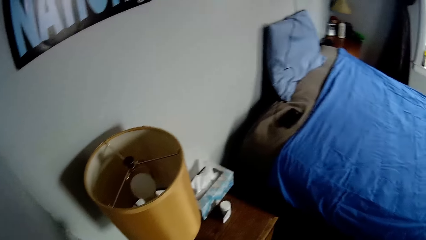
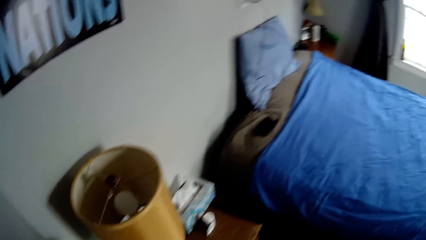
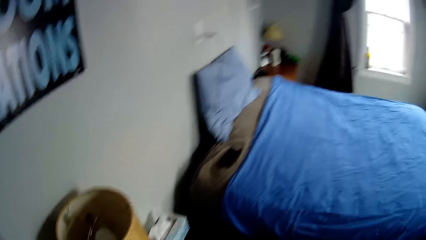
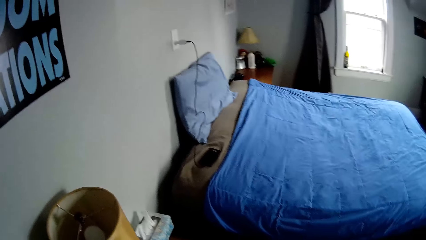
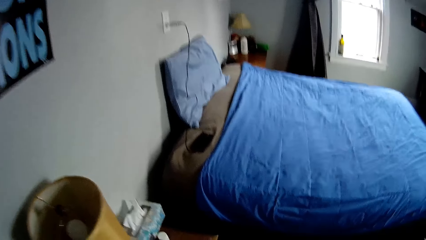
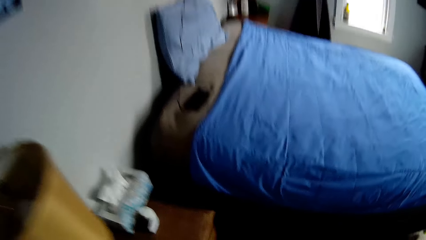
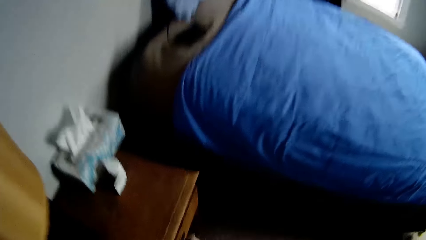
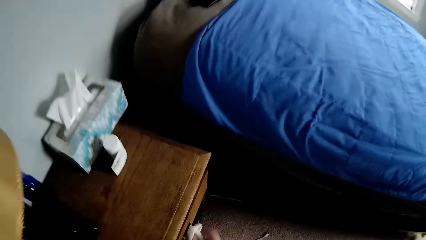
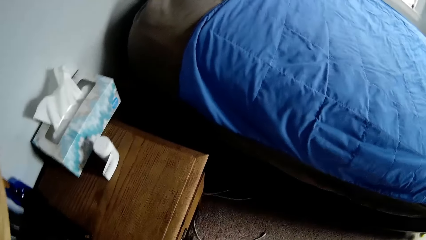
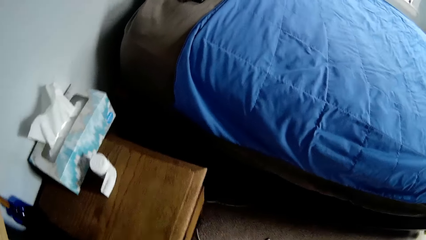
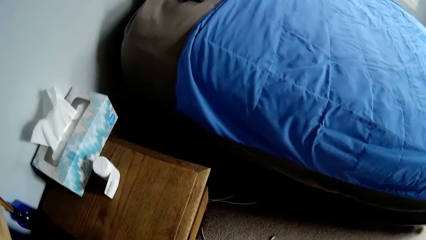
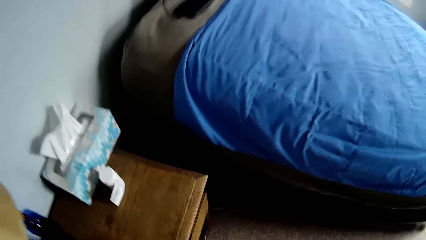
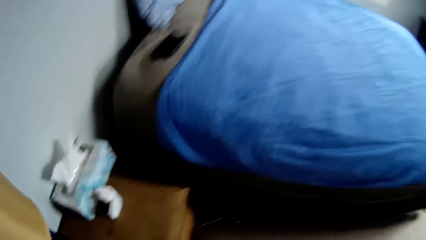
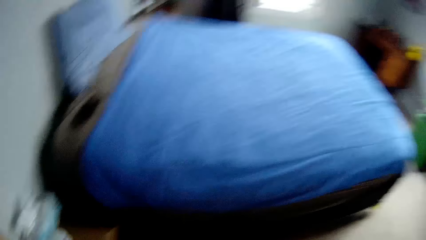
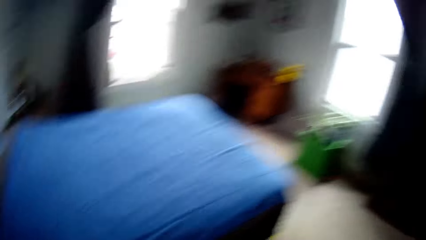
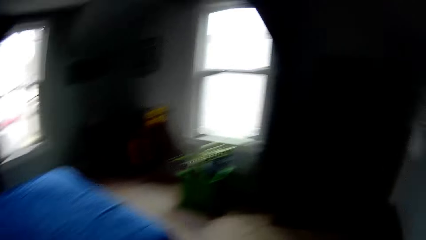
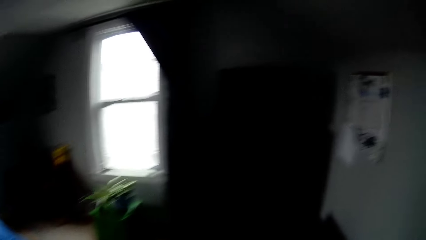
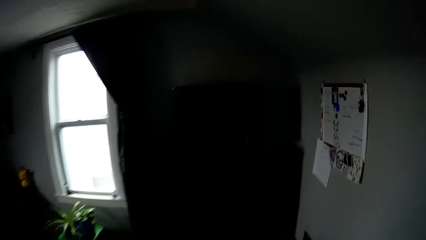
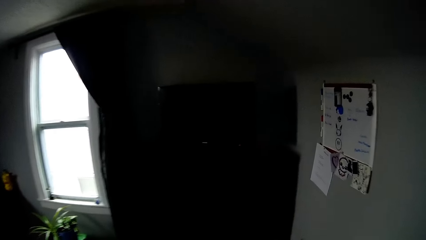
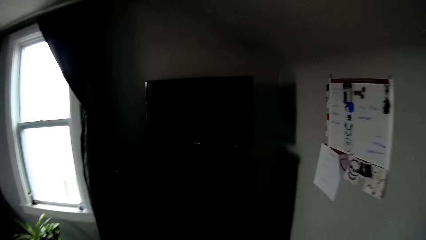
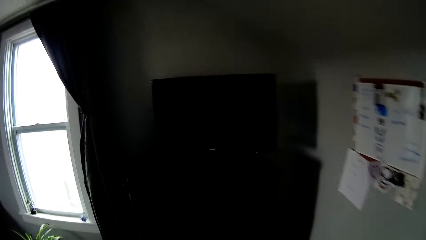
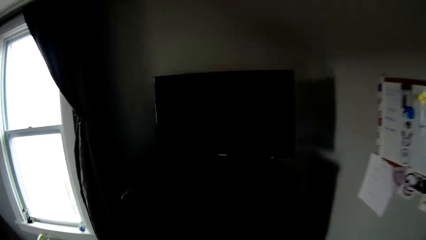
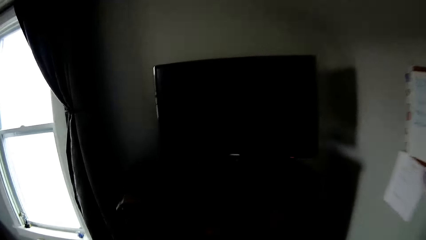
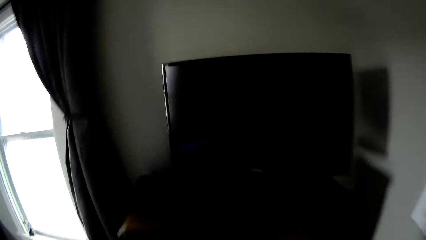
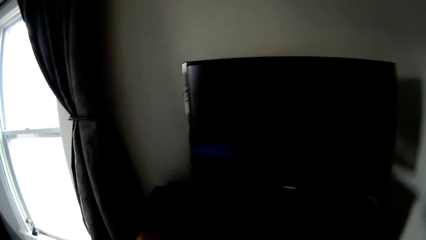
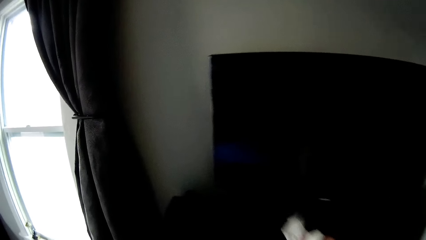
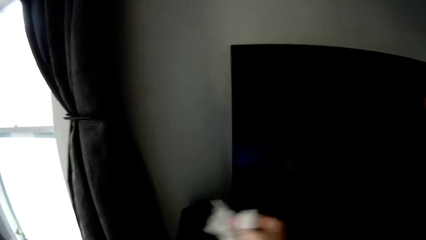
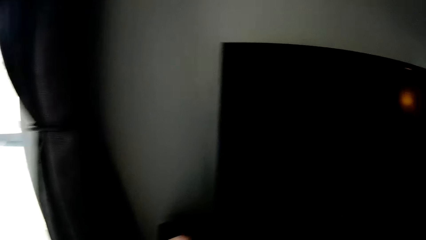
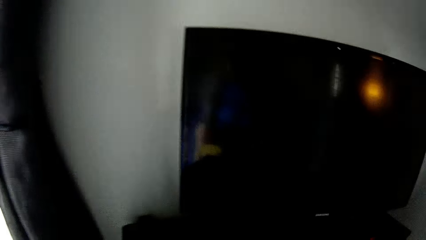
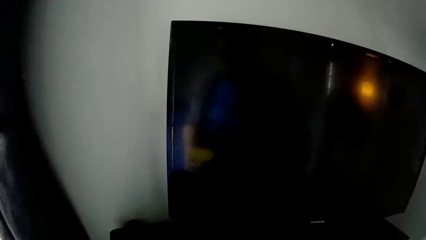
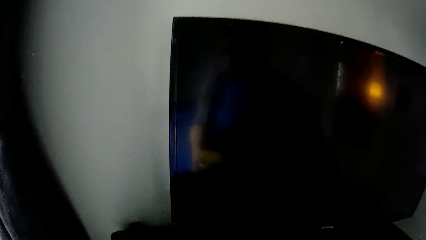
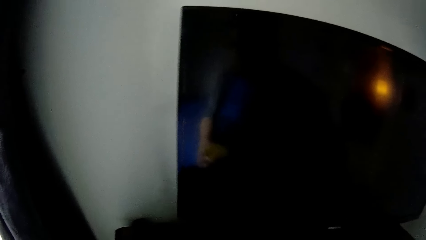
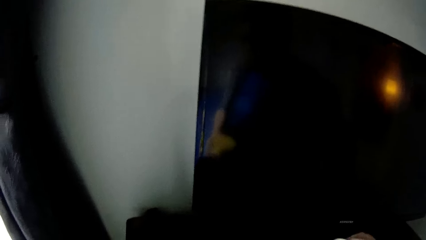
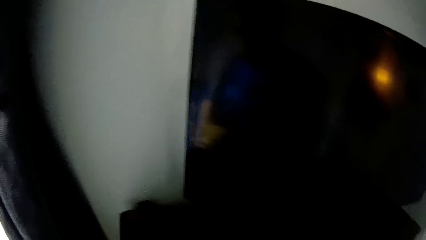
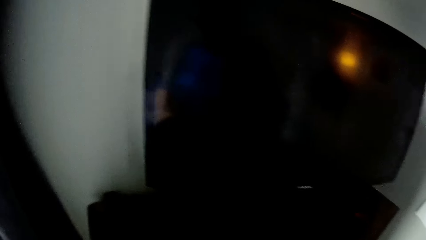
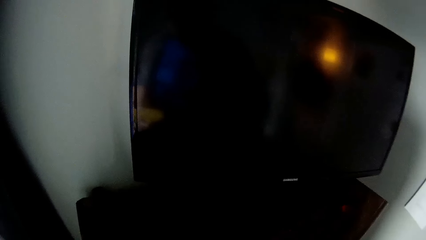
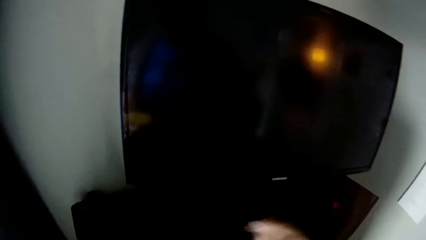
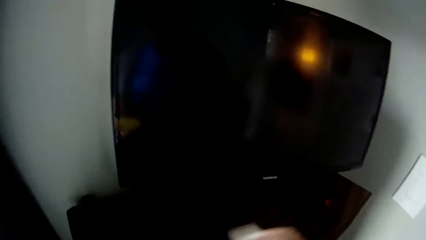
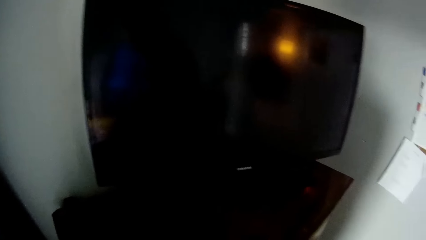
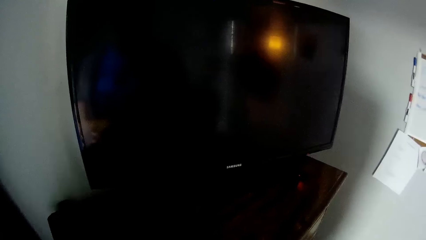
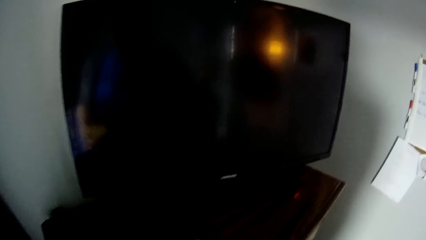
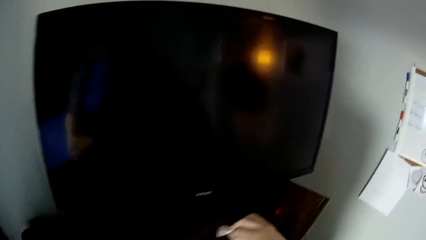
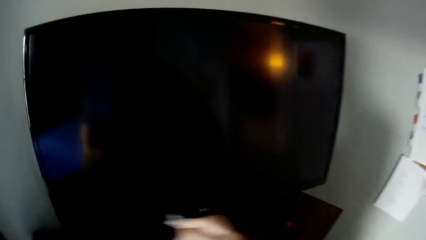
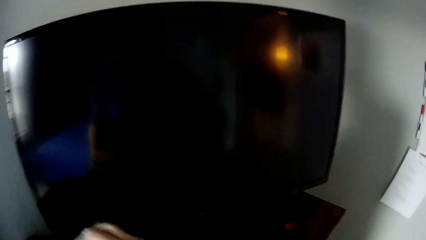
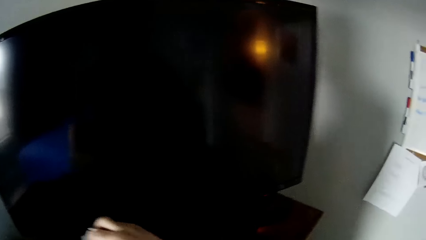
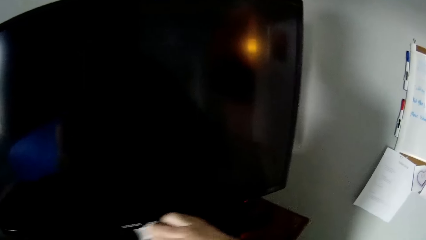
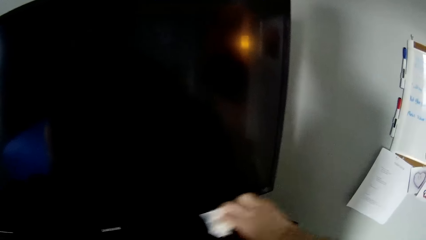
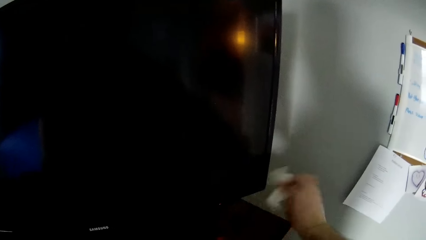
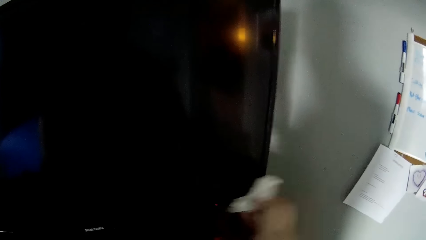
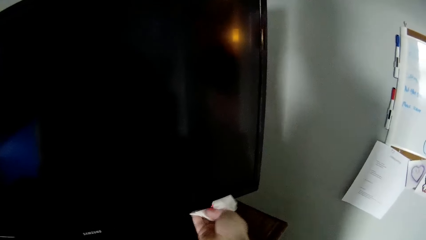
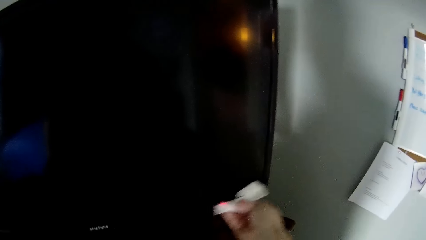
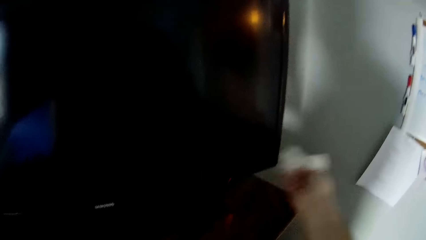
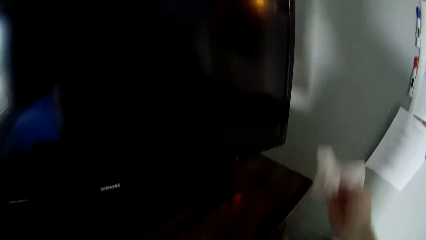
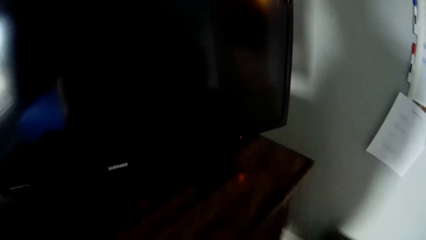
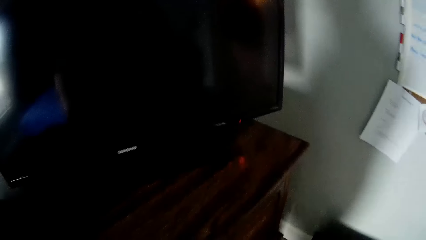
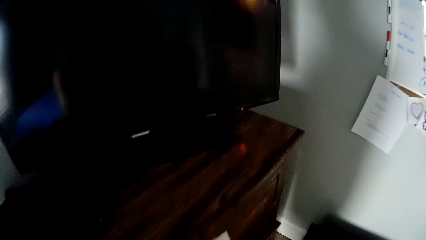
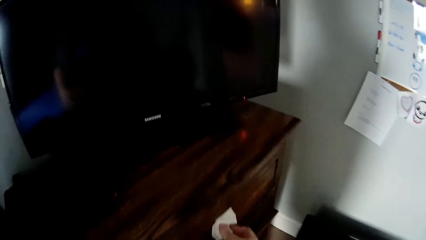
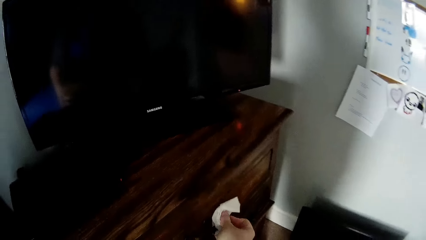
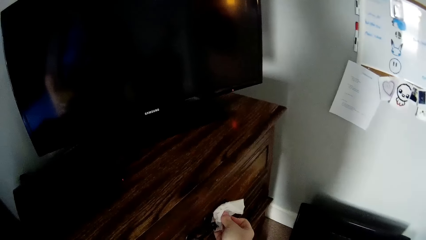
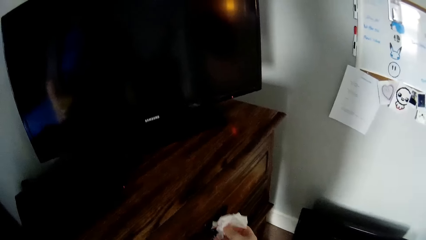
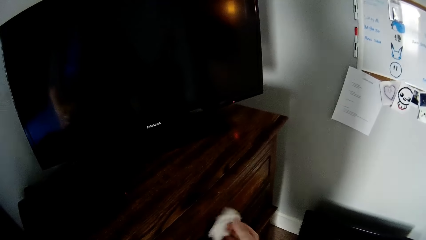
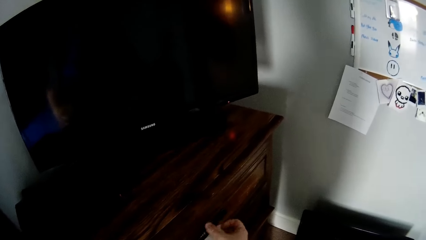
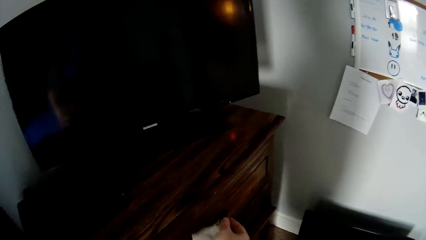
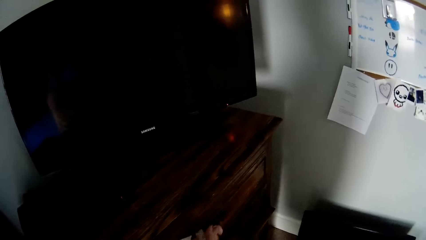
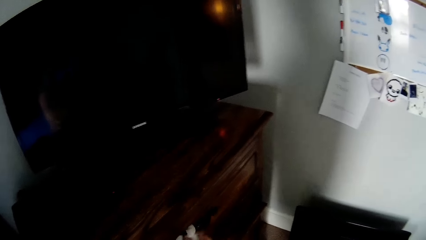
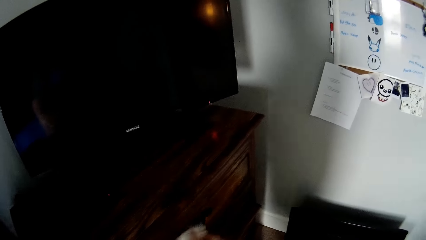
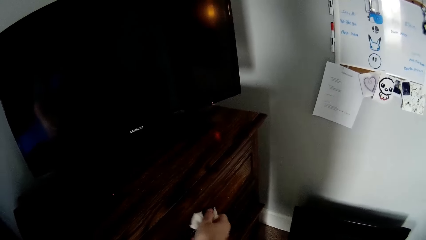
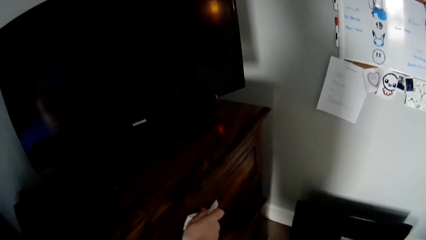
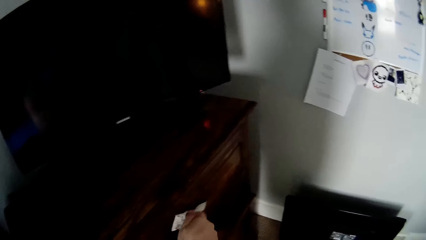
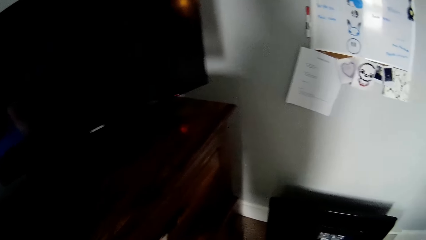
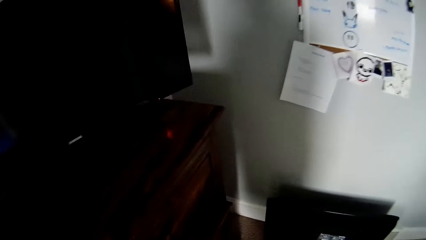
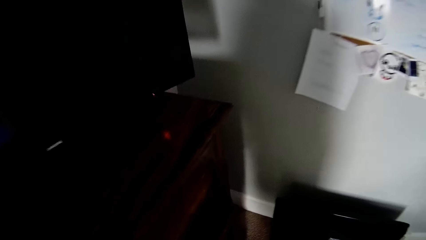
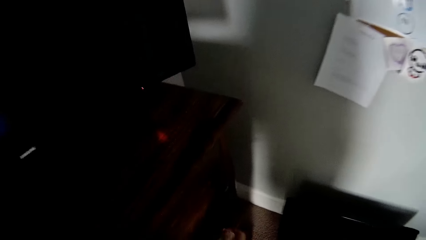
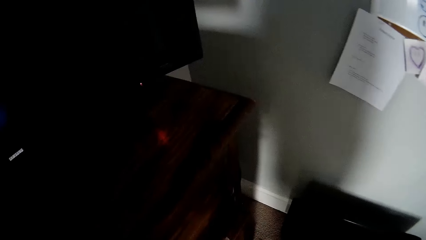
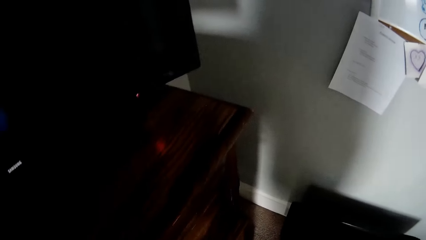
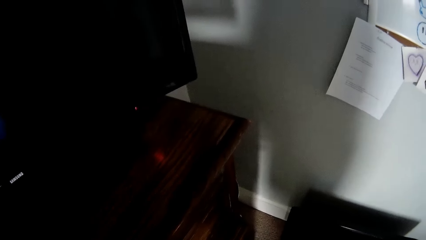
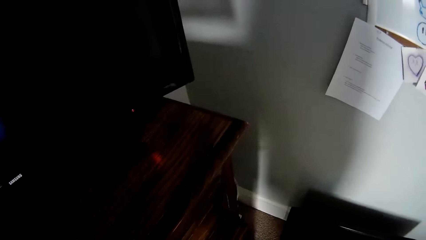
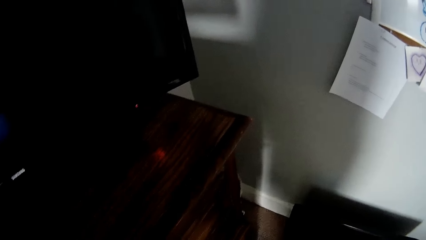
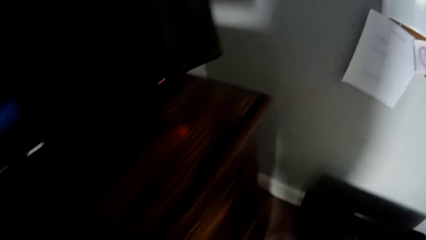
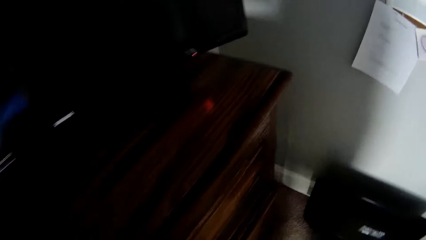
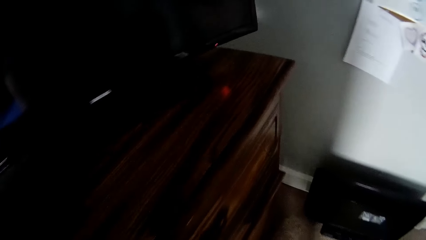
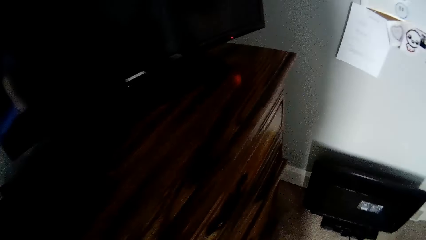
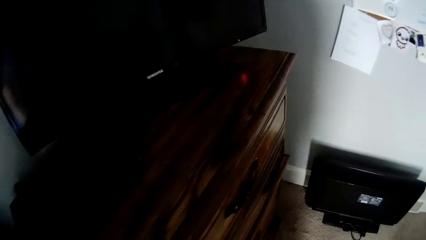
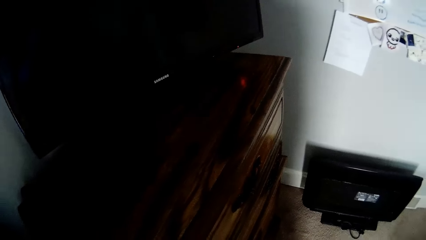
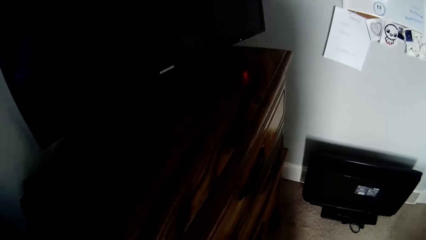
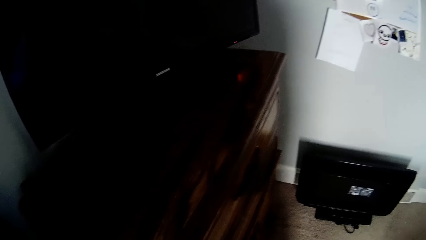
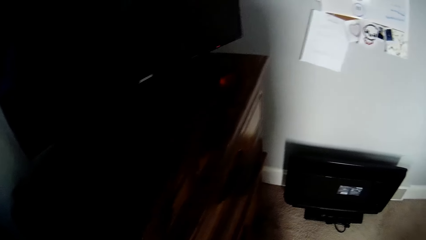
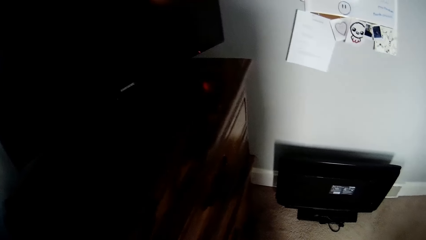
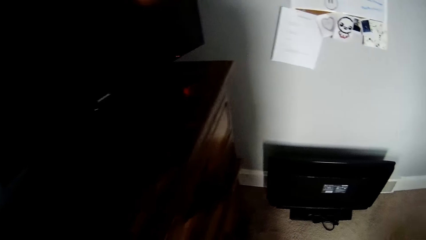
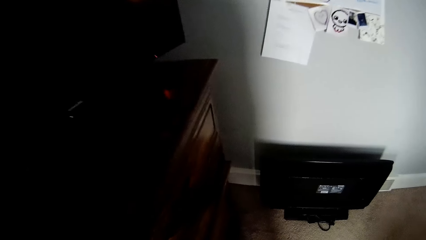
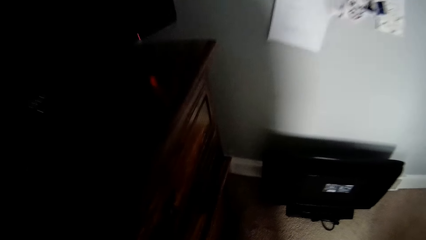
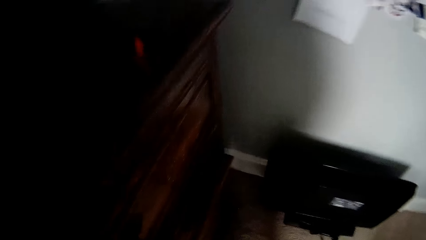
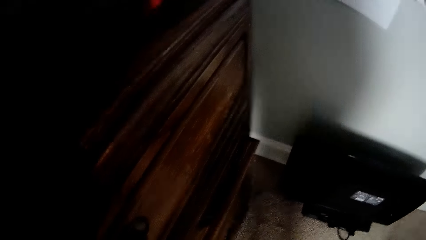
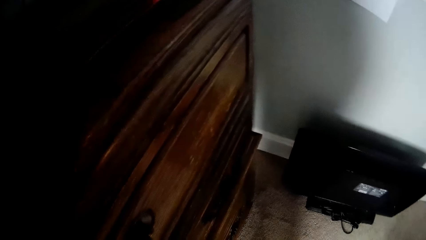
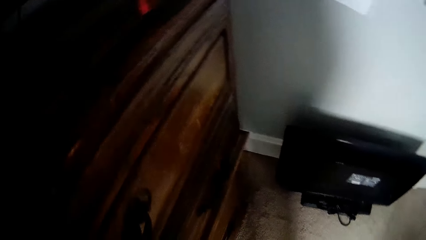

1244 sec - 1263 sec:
The camera wearer wipes the bed side drawer handle. They walk around the house. They wipe the cabinet top. They wipe the TV. They wipe the cabinet drawer handle. They wipe the cabinet drawer.
